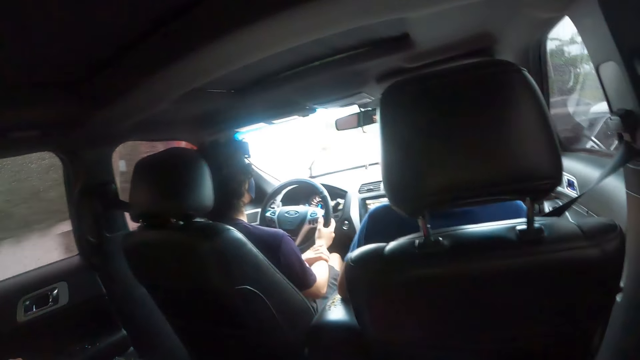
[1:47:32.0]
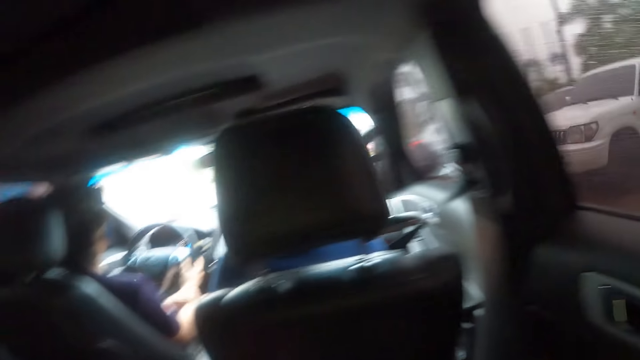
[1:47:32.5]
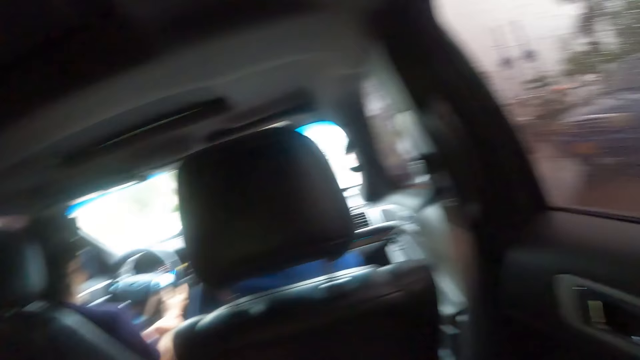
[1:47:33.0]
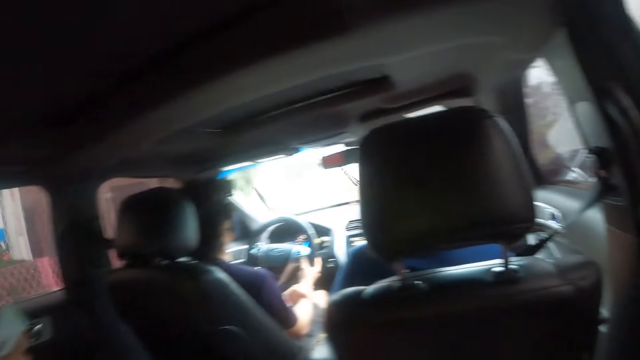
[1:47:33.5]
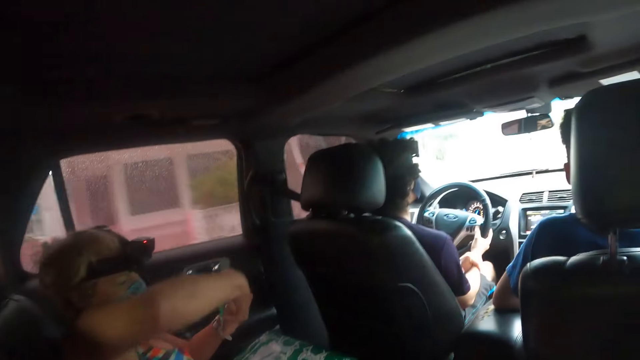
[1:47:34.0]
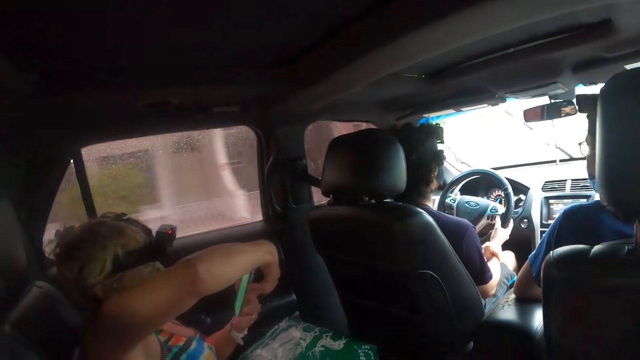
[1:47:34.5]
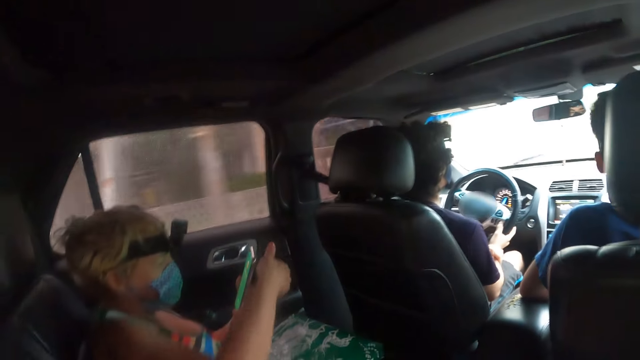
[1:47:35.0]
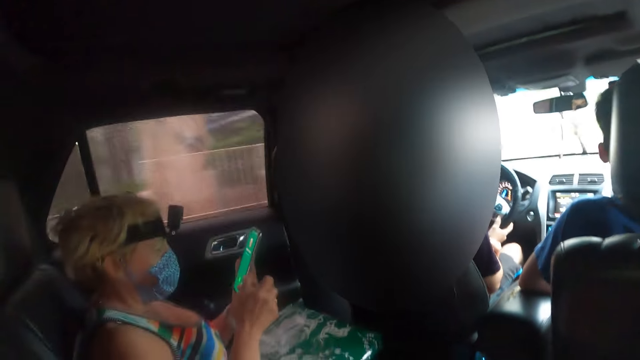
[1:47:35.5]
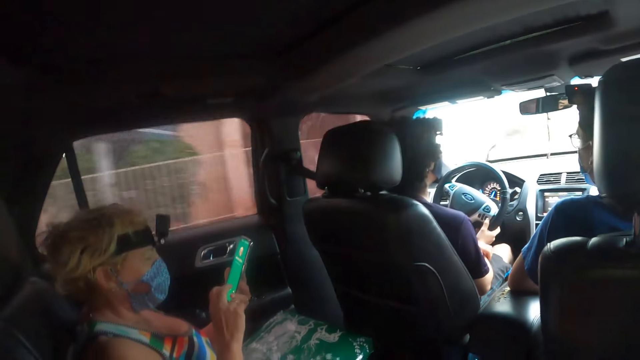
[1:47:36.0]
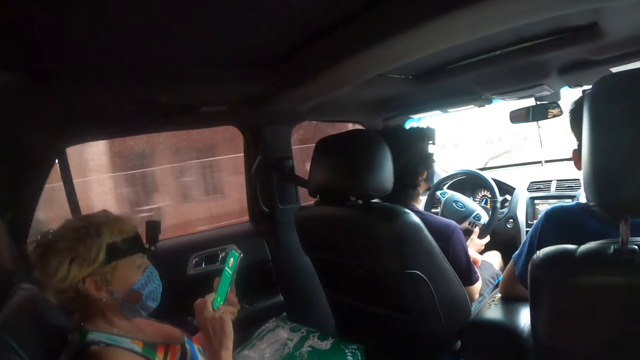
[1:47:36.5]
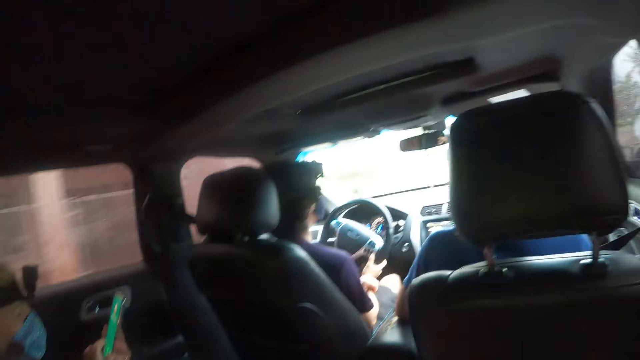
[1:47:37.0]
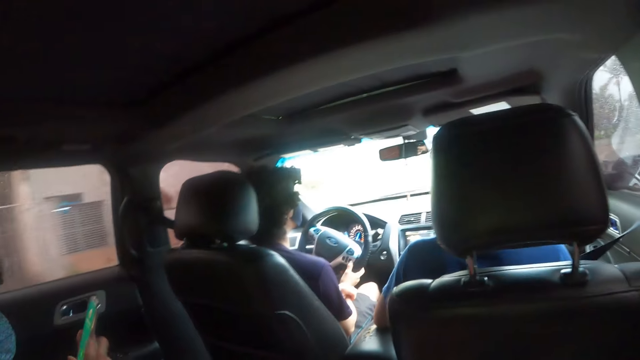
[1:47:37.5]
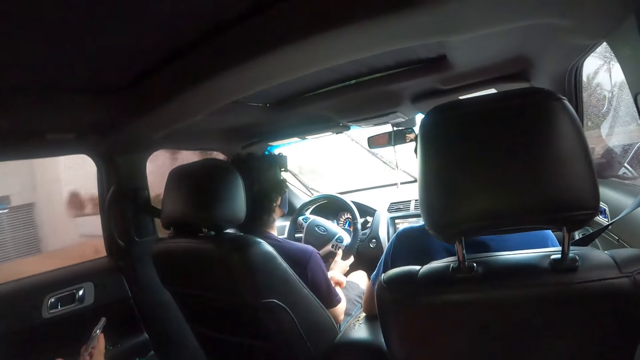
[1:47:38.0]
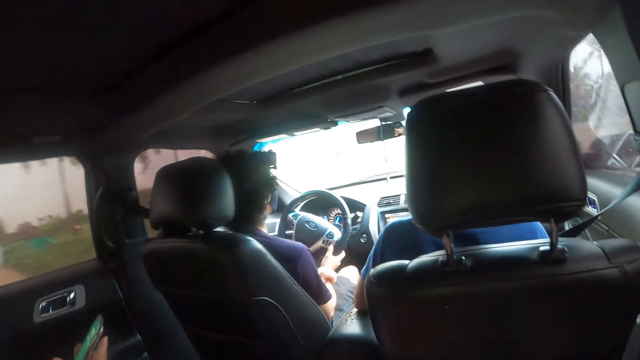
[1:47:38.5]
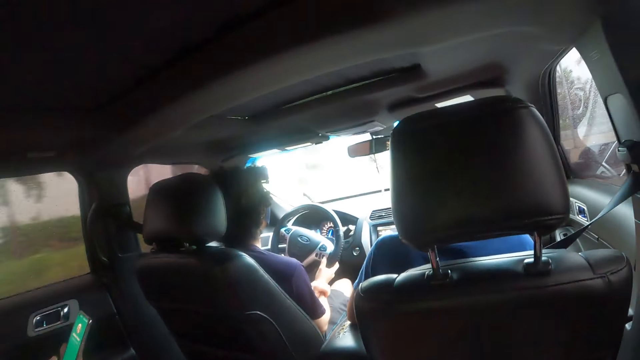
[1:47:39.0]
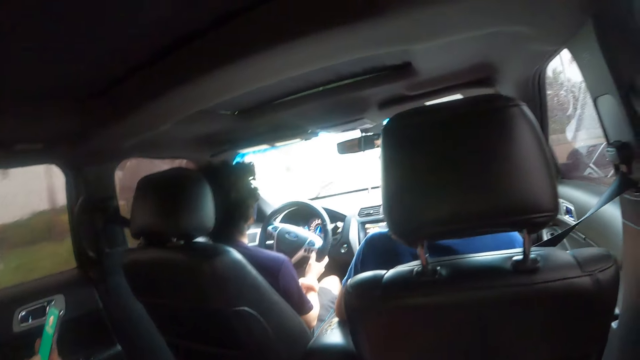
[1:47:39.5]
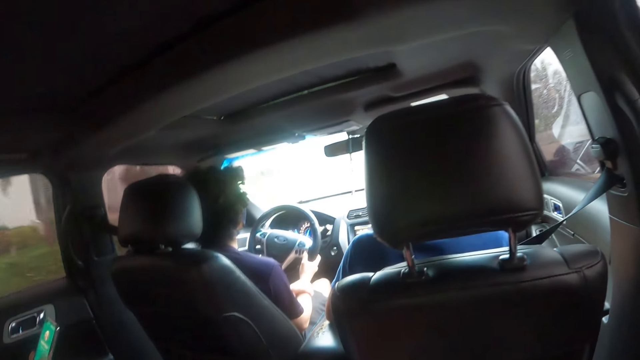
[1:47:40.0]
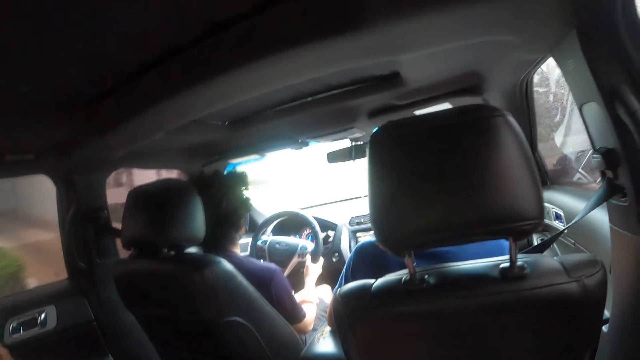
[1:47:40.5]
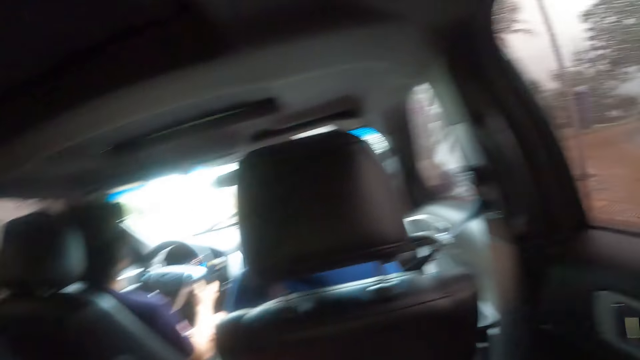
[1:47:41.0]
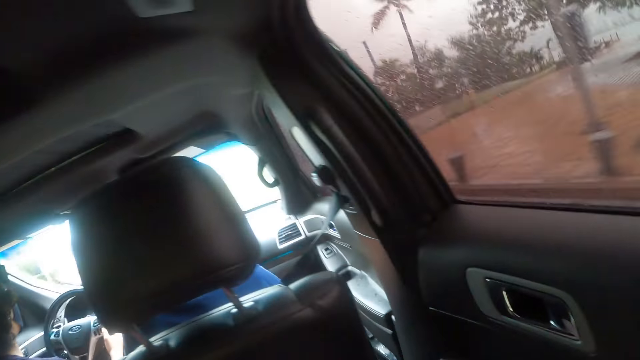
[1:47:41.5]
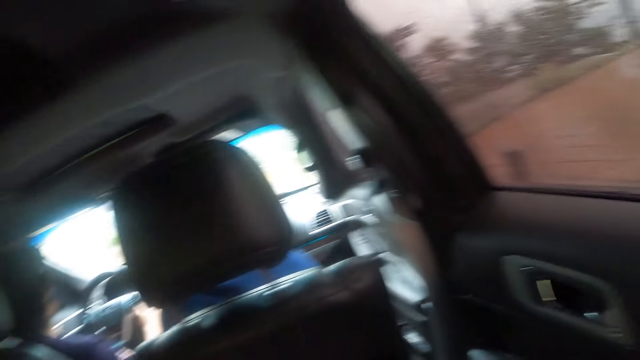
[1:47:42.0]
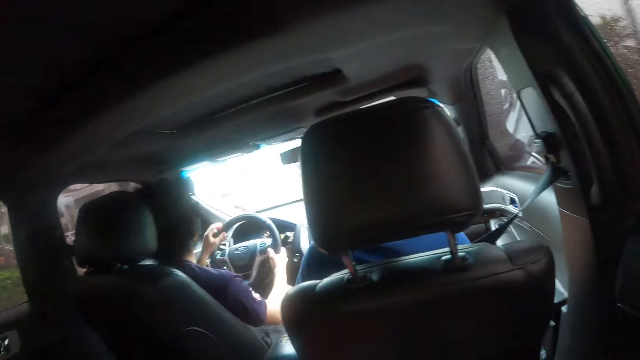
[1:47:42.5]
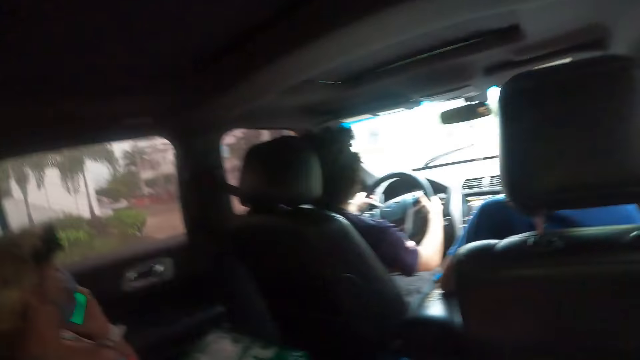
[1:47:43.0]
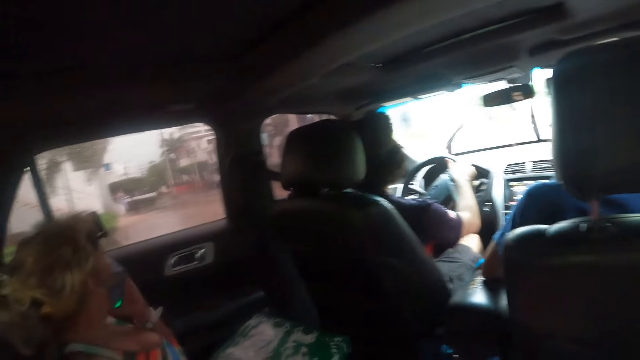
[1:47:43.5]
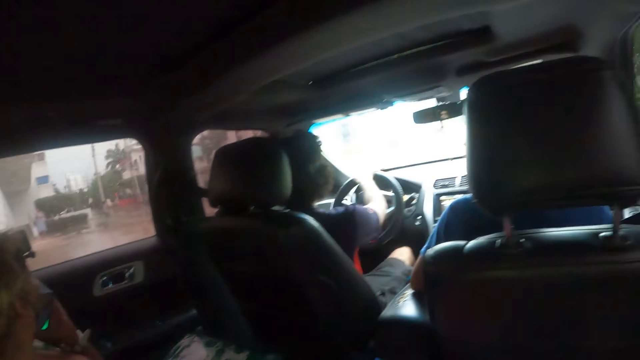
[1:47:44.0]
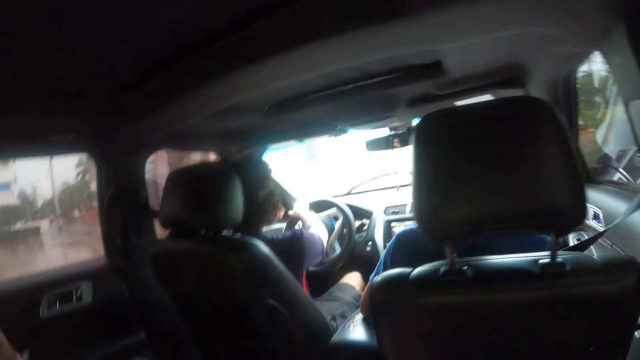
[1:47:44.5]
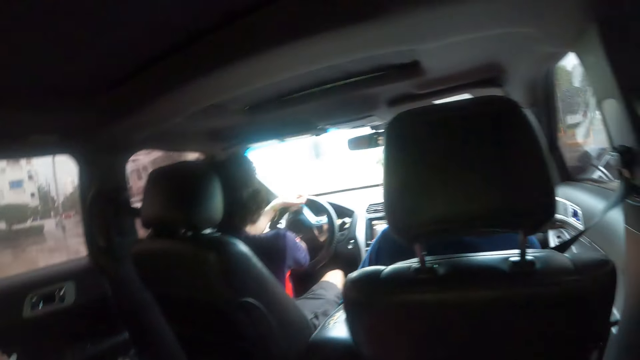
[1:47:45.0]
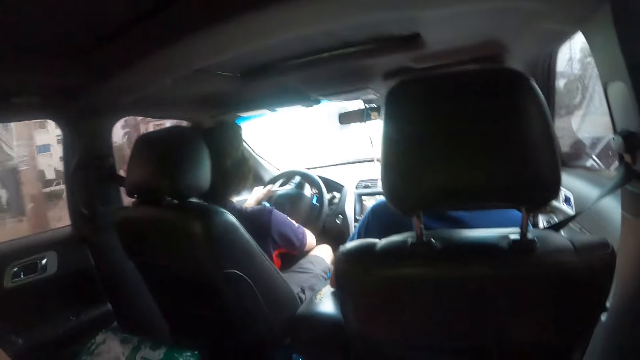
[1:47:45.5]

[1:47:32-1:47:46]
A woman turns her cellphone. The woman observes the cellphone. The woman operates the cellphone. The woman dials through her phone. The camera wearer looks around the car. The woman holds the cellphone in her ear. The camera wearer looks at a driver.

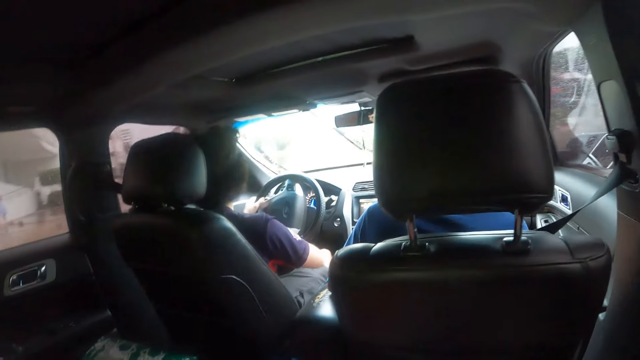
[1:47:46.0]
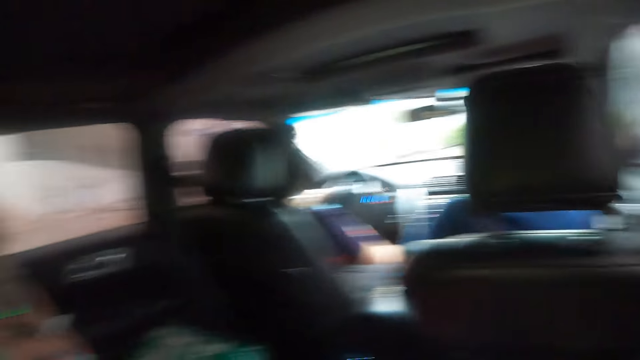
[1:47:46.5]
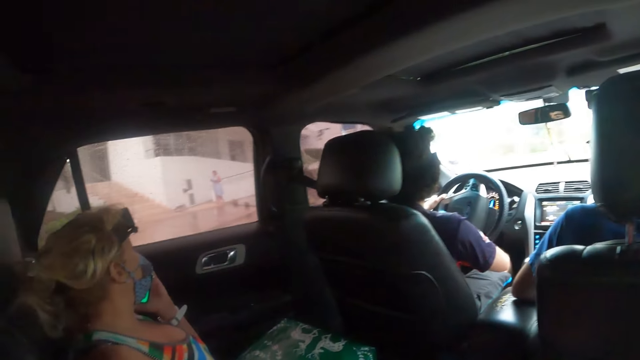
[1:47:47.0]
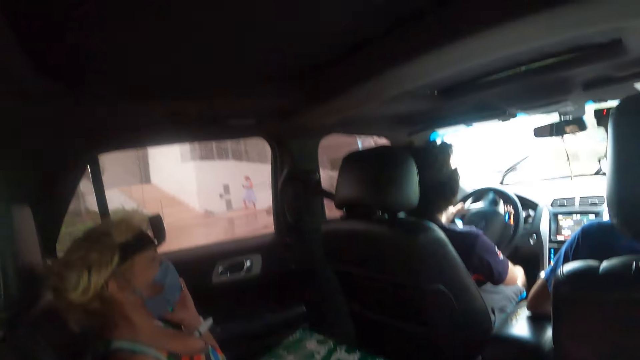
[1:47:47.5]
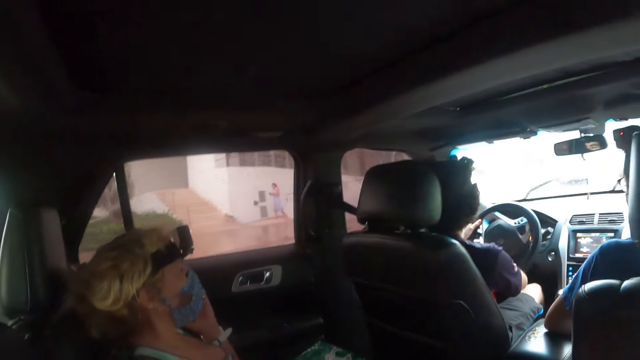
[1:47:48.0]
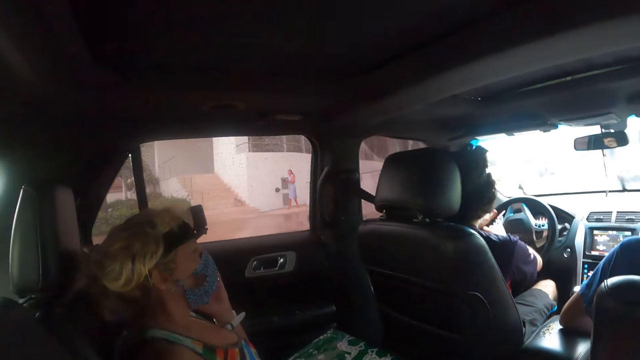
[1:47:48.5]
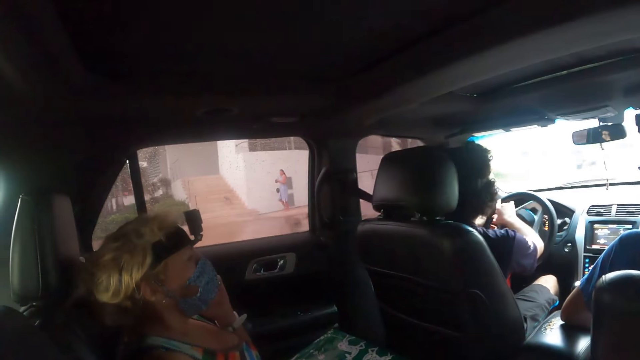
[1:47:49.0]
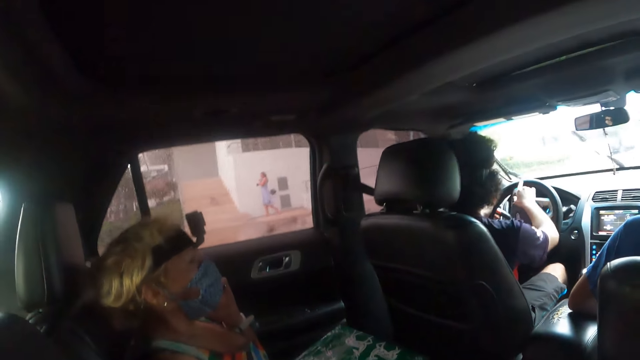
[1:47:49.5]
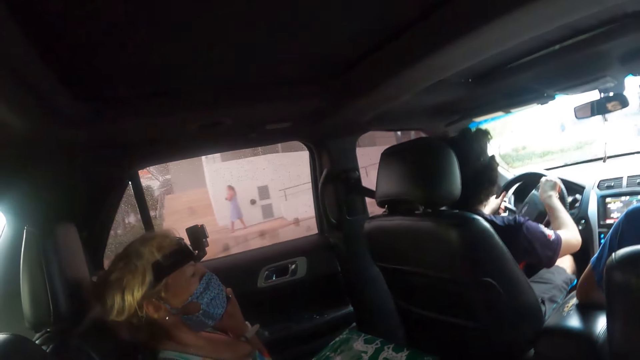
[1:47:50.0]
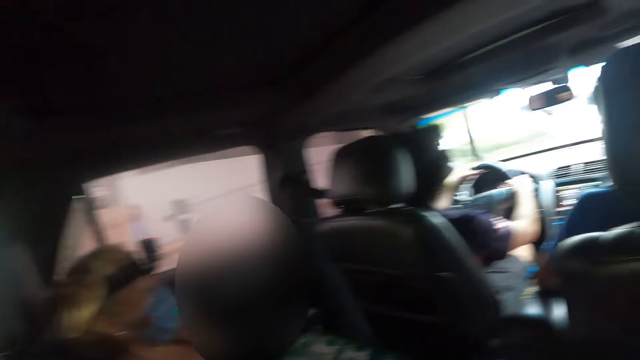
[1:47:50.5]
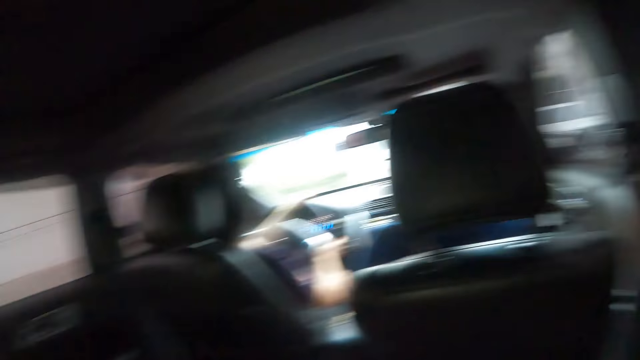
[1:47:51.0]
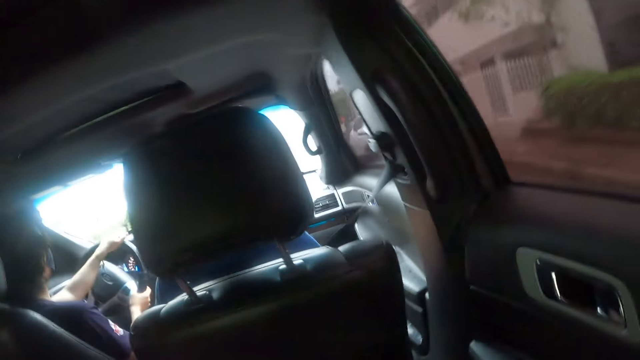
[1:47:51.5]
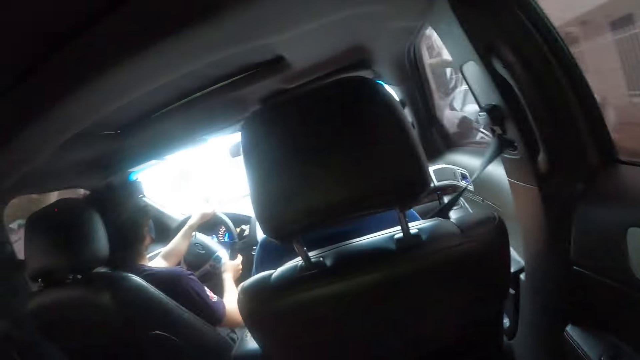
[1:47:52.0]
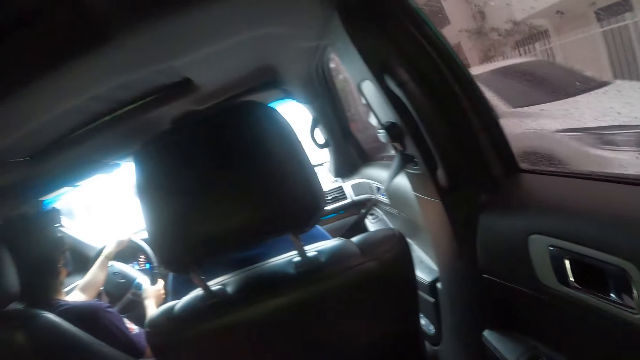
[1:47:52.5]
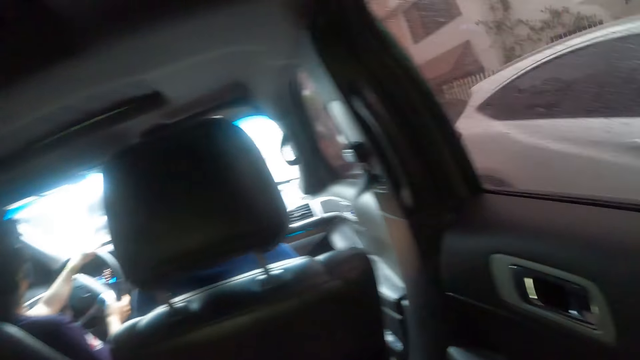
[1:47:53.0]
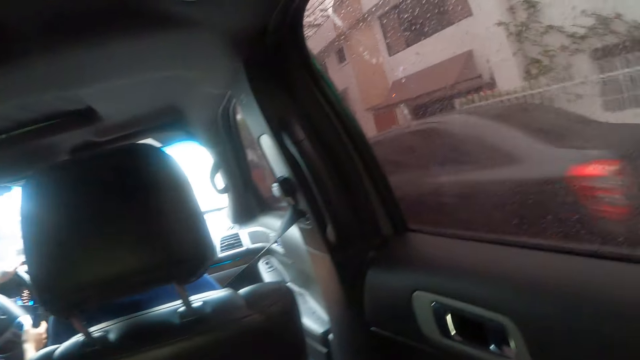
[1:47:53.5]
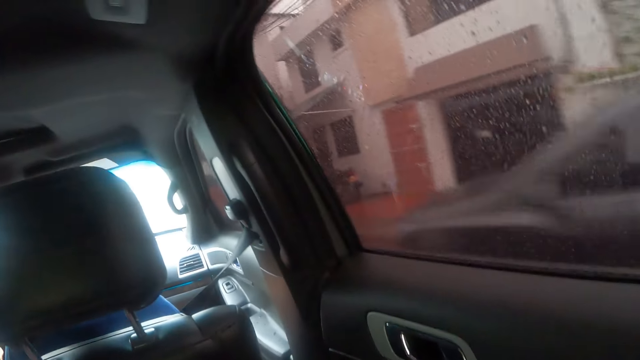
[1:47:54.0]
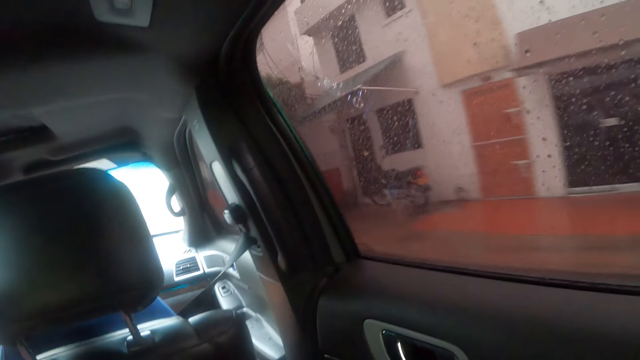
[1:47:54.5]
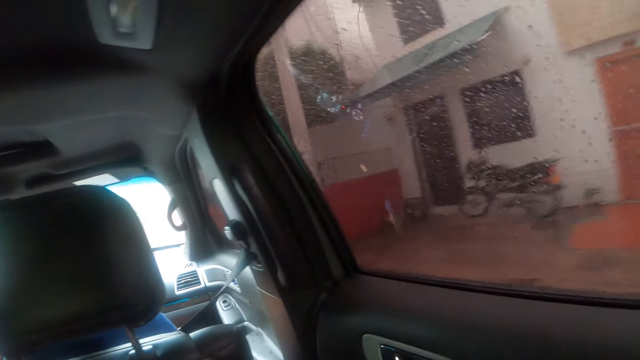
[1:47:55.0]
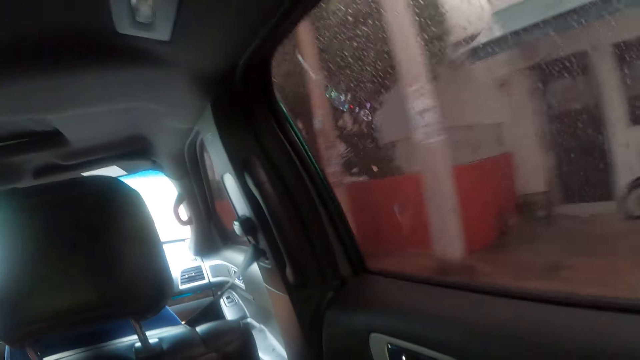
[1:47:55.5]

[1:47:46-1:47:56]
A woman makes a phone call. The camera wearer looks through the car window.
